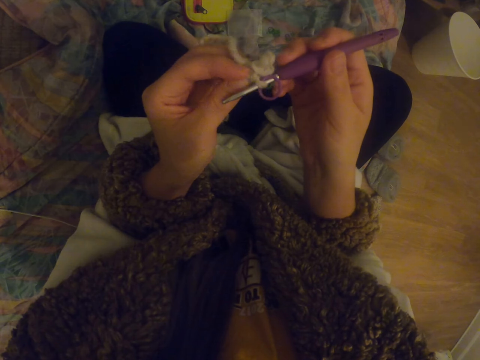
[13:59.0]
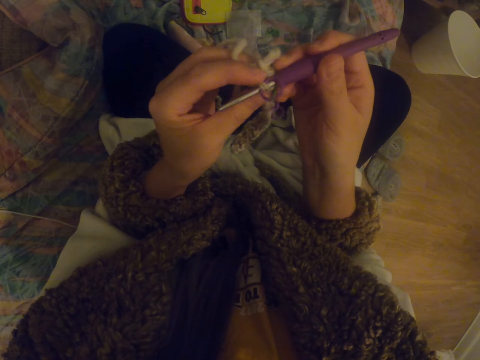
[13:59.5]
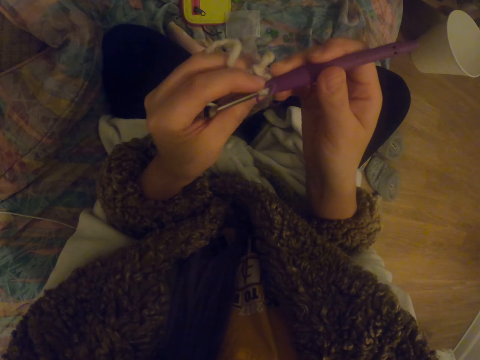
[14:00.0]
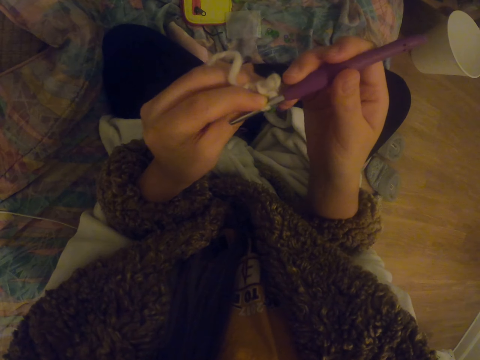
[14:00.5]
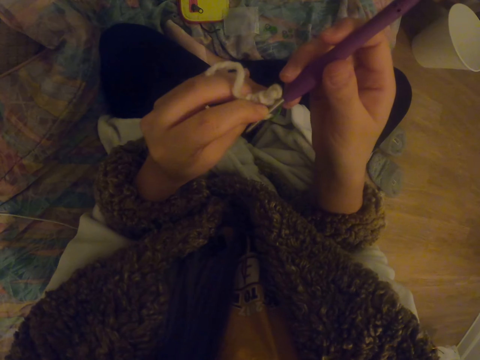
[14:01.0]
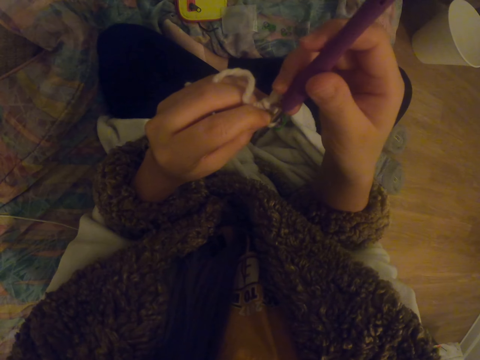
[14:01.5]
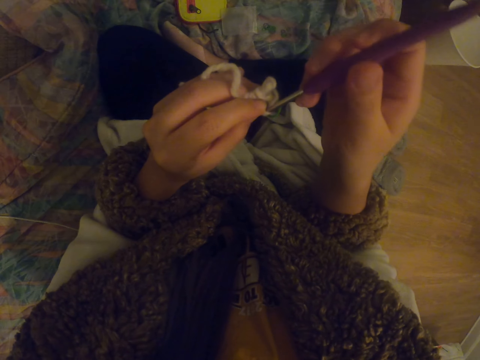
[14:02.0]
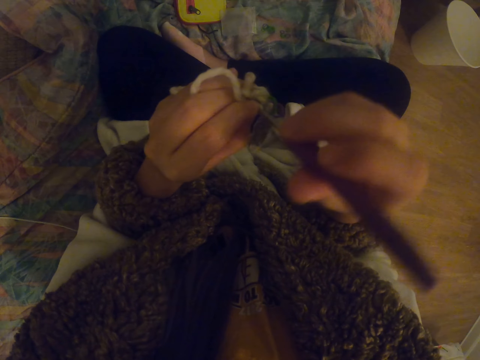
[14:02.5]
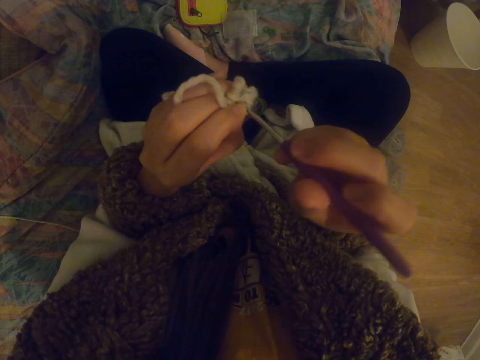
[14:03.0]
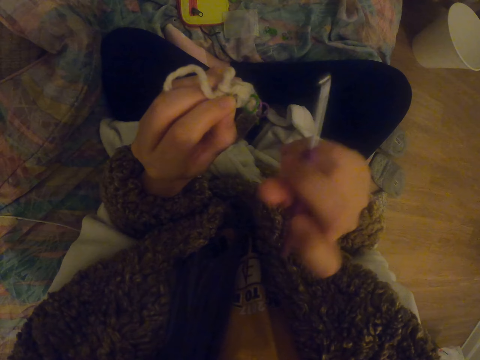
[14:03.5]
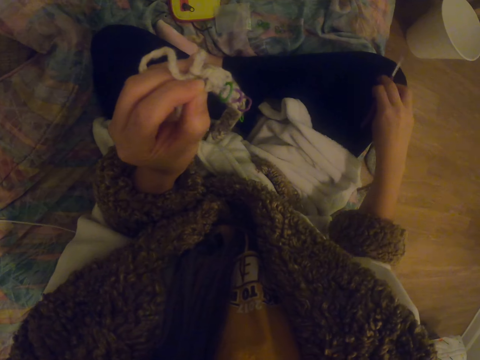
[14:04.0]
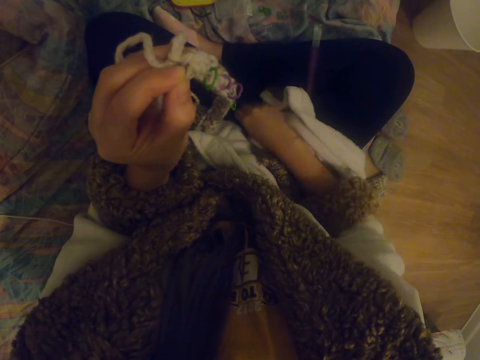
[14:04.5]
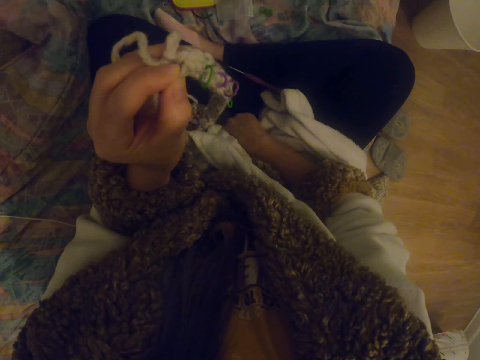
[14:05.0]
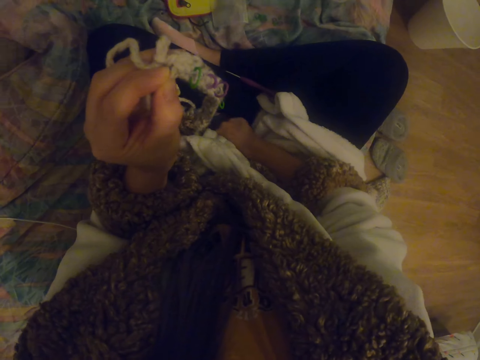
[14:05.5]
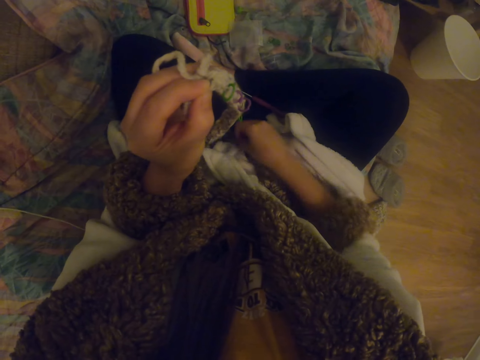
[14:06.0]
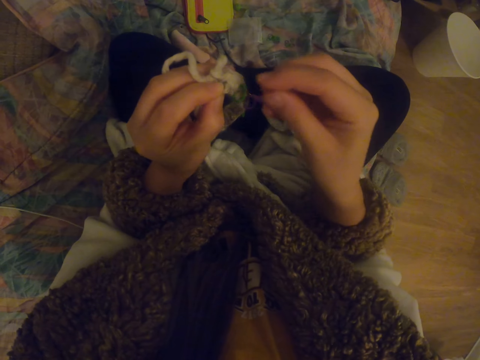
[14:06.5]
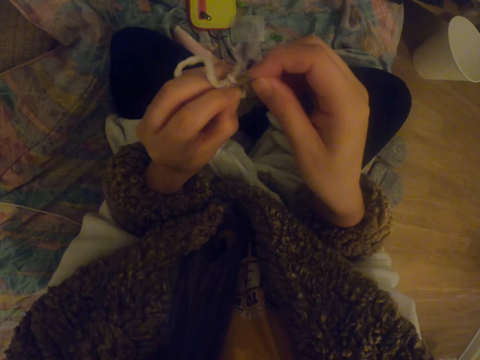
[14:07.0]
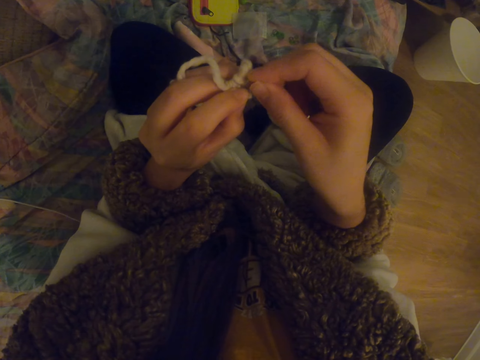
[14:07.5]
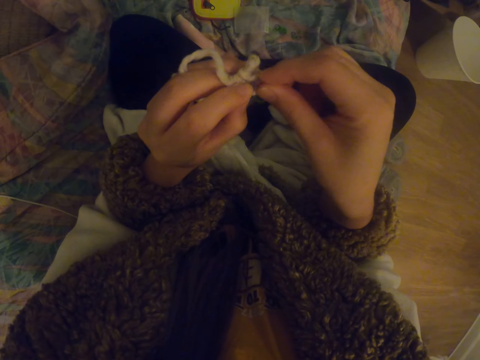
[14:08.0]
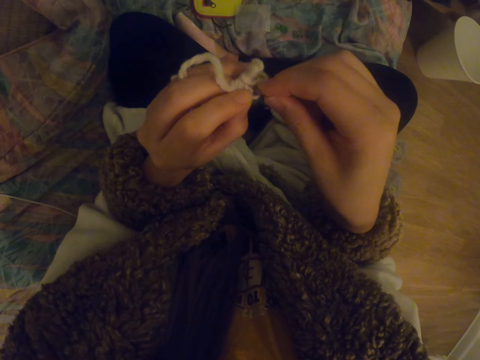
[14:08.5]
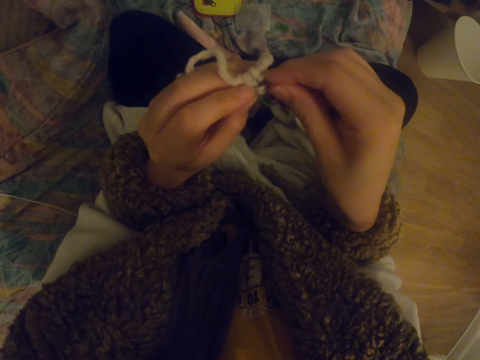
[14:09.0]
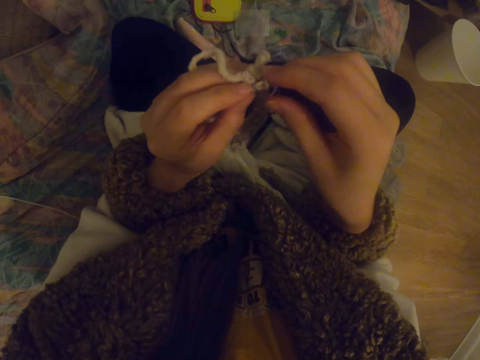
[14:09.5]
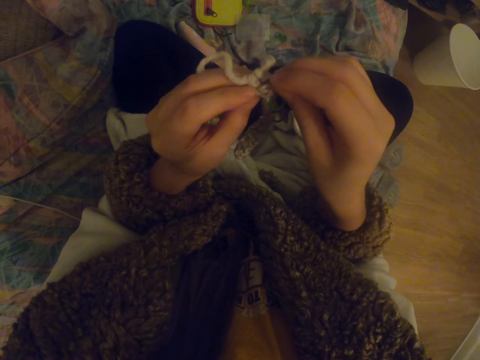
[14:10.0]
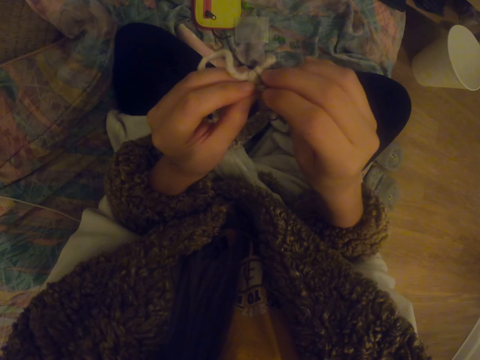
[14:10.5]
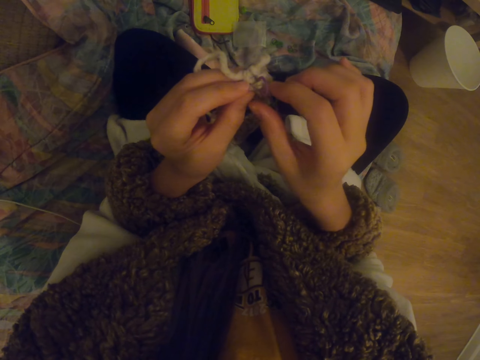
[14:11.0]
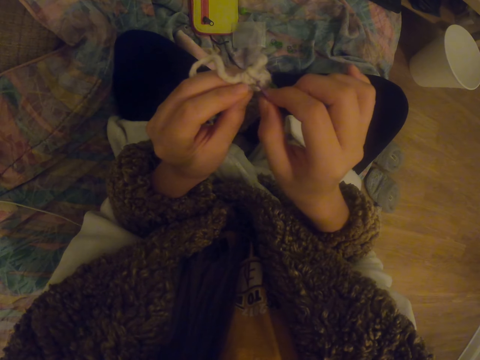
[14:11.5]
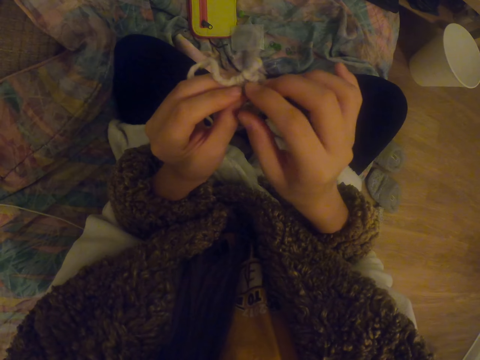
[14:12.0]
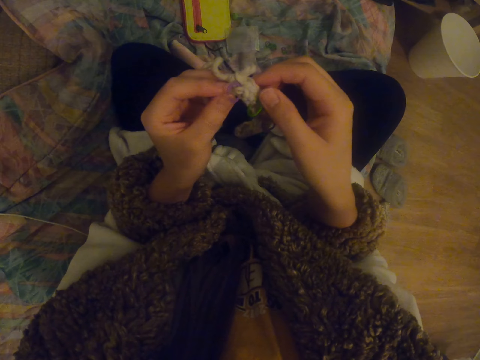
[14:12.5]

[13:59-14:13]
The camera wearer removes the crochet hook. They place the crochet hook on the lap. They take something and fix something on the fabric. They insert something into the garment.

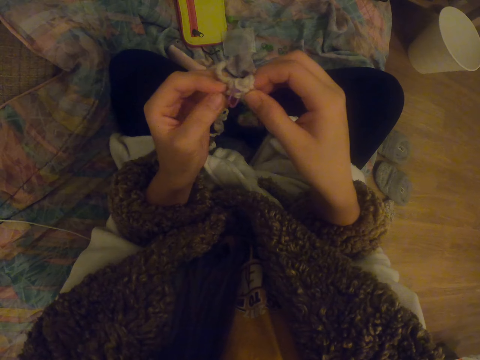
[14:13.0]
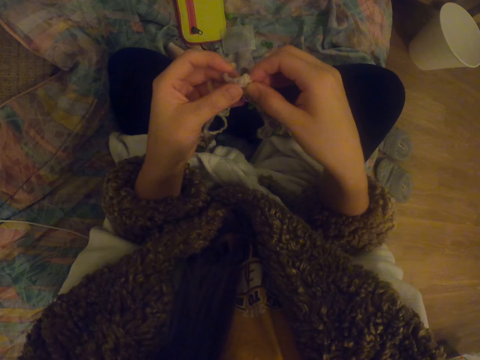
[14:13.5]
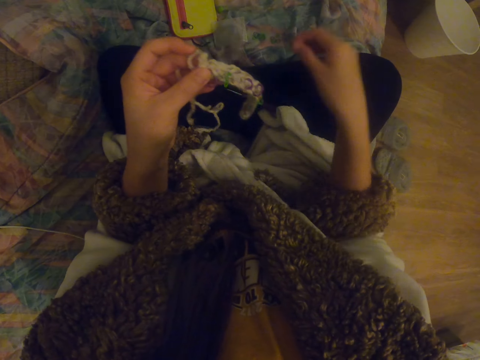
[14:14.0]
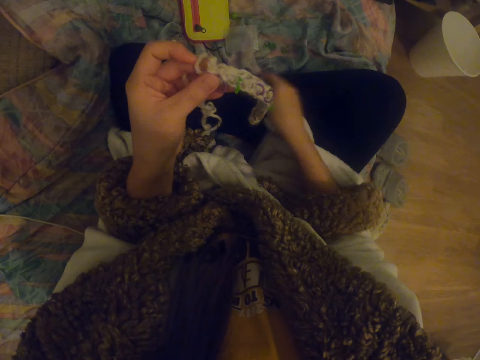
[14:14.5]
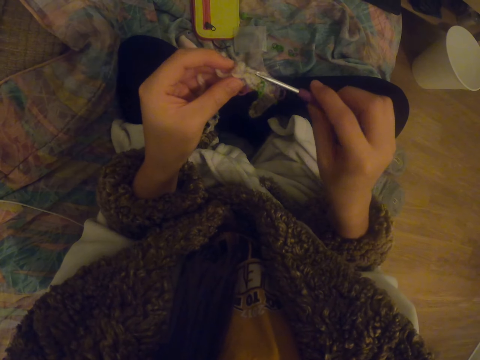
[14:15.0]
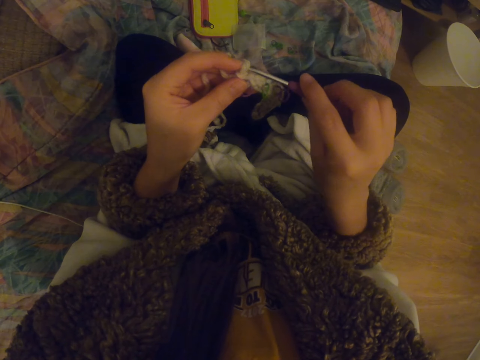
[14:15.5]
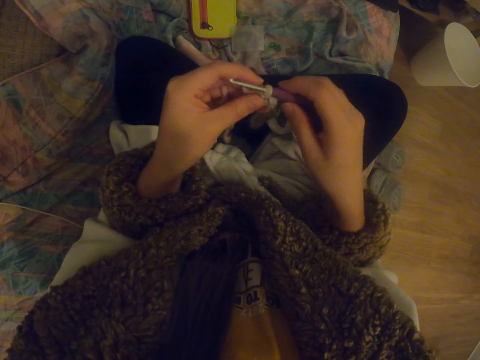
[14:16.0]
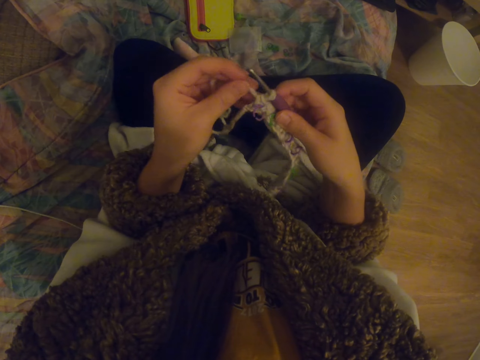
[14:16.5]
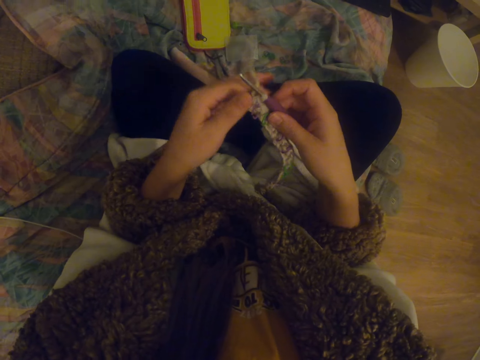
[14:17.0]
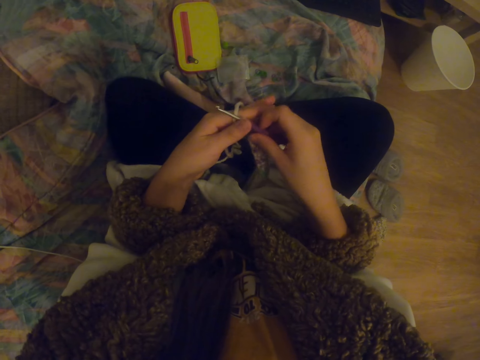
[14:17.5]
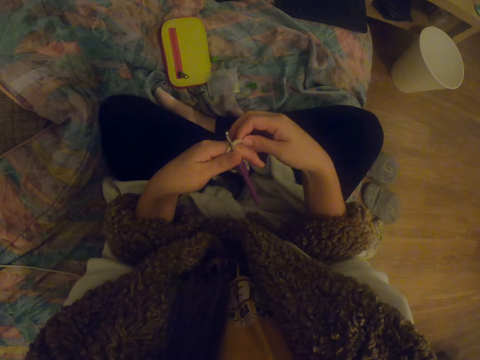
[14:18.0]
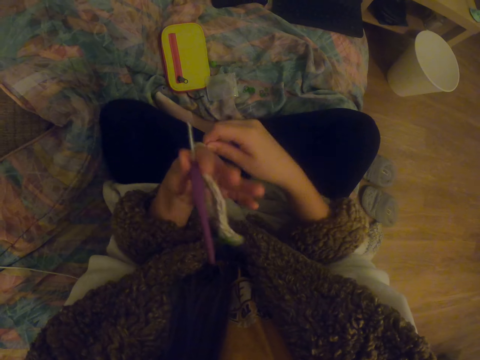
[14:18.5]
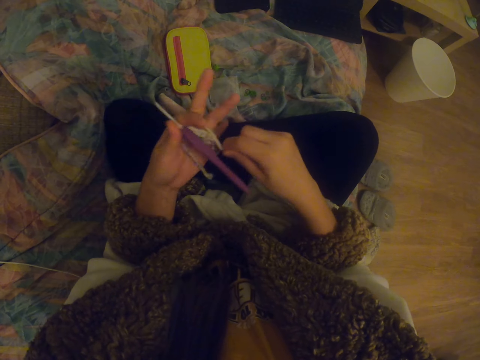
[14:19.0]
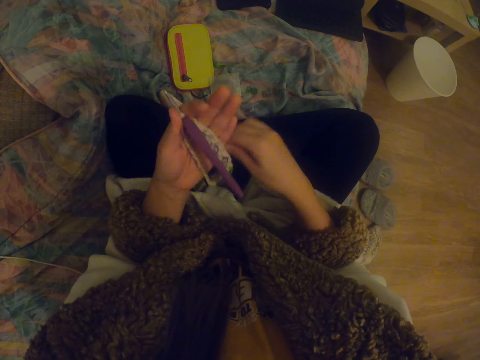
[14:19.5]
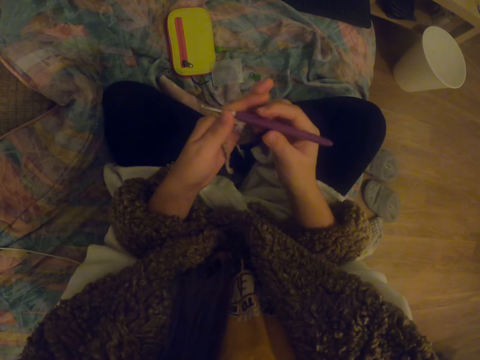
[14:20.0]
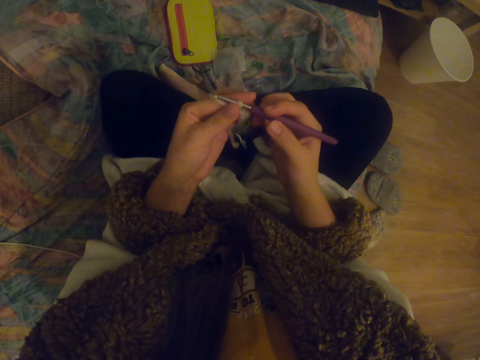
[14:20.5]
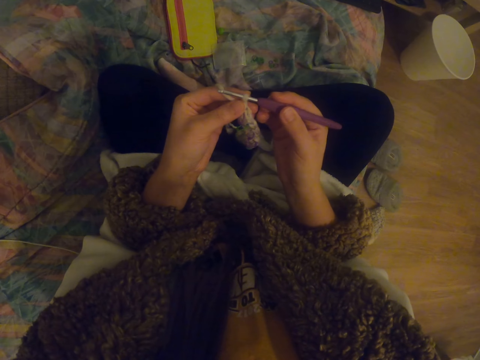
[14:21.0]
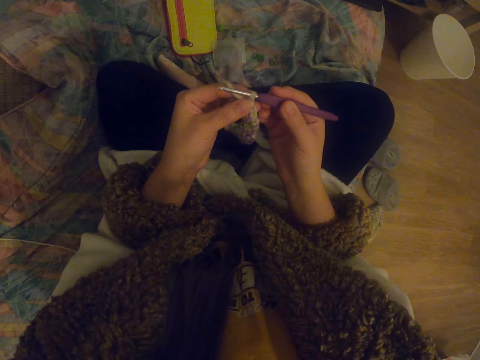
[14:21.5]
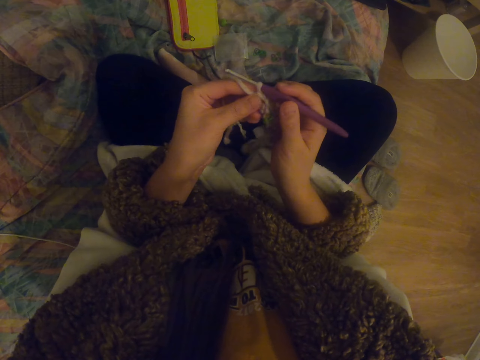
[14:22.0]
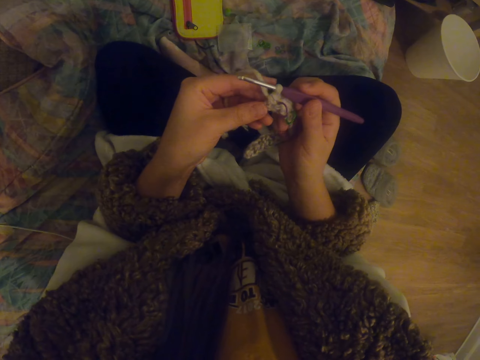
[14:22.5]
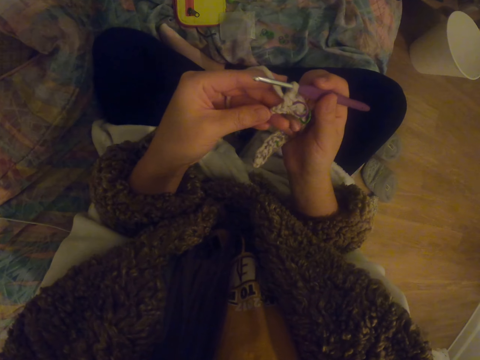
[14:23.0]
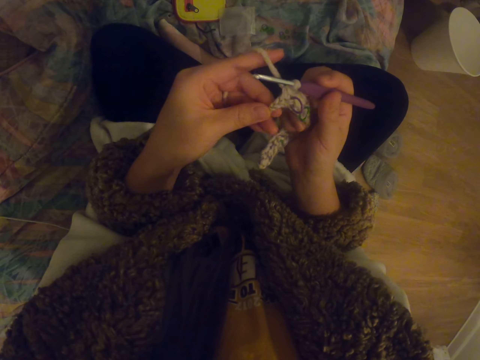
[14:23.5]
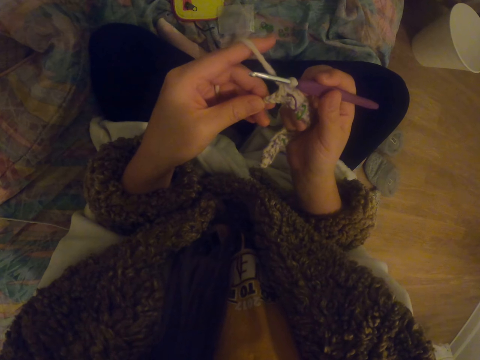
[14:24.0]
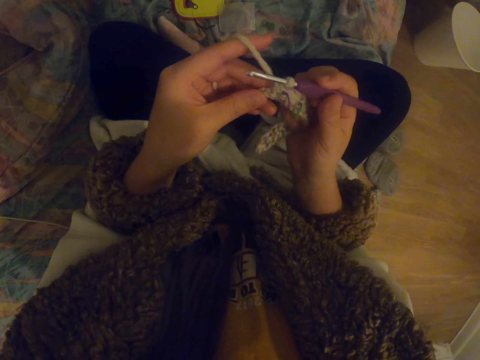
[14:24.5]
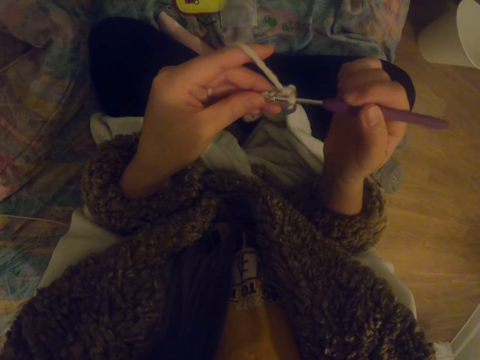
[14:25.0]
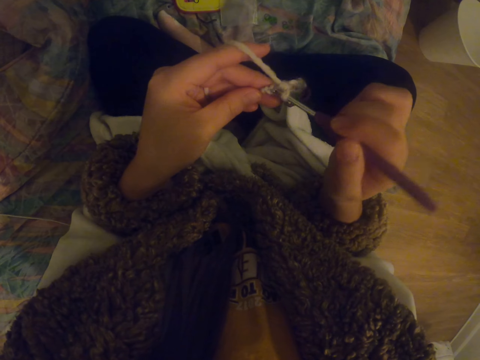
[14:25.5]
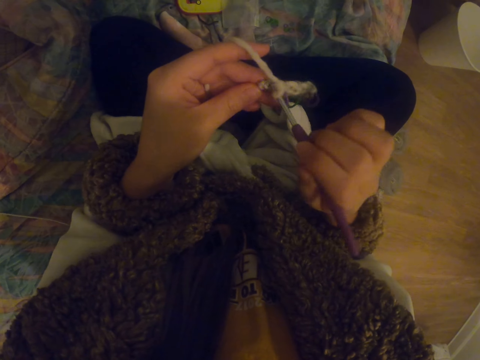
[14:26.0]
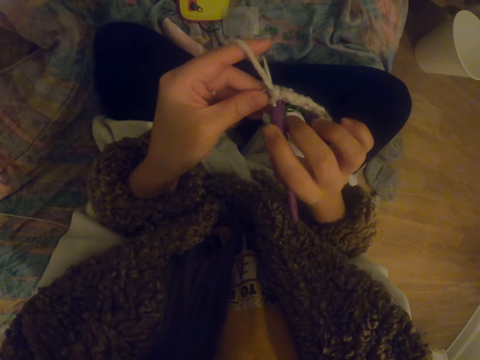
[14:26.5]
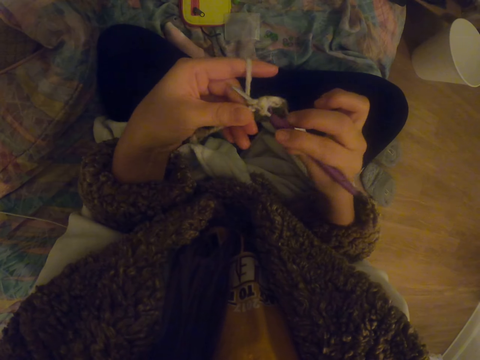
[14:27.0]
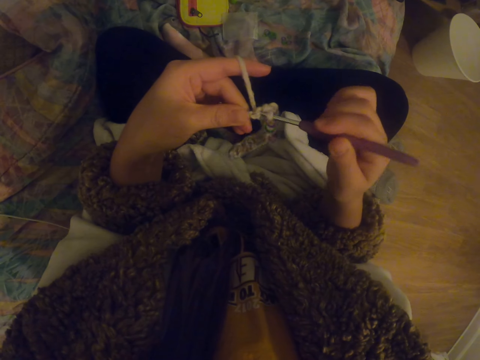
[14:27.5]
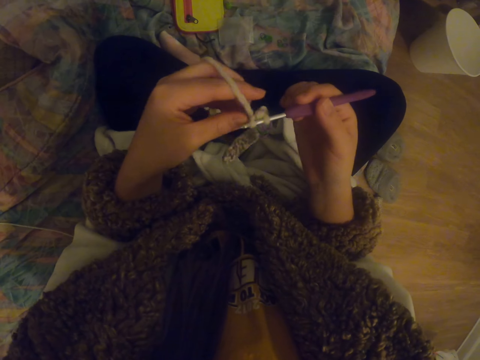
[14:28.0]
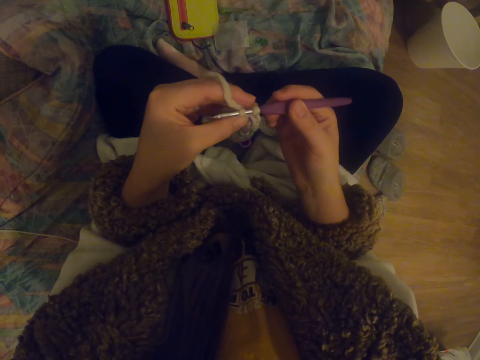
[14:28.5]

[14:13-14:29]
The camera wearer picks up the crochet hook and inserts the crochet hook into the garment. They fold the thread on the fingers and straighten the knitting thread. They stare at the garment. They knit the garment.
